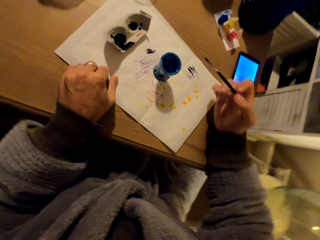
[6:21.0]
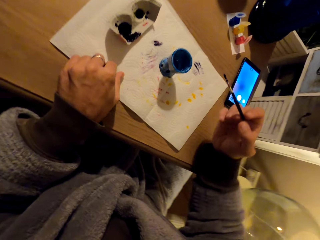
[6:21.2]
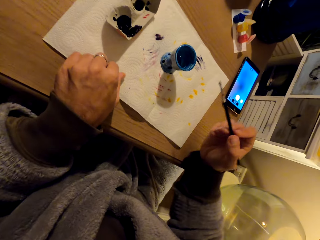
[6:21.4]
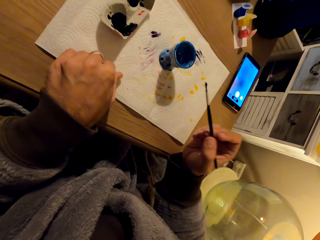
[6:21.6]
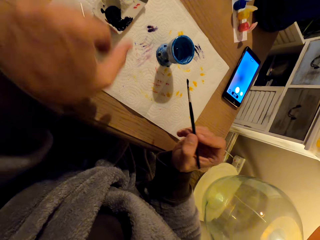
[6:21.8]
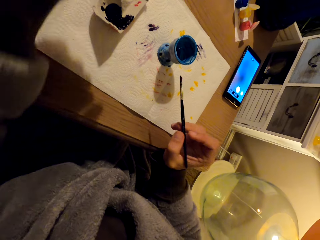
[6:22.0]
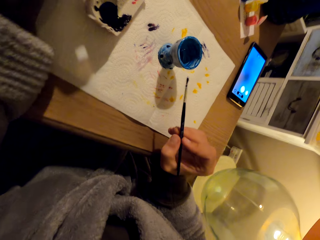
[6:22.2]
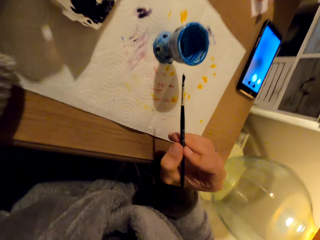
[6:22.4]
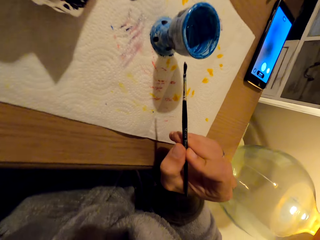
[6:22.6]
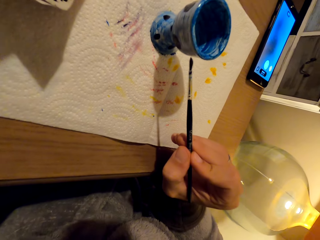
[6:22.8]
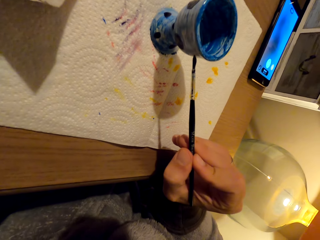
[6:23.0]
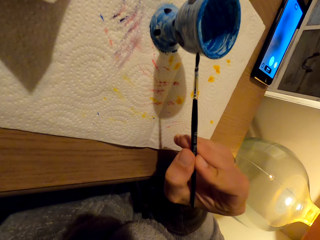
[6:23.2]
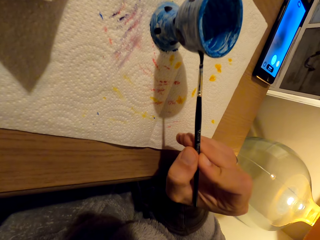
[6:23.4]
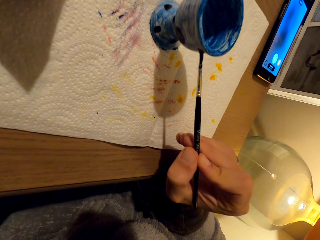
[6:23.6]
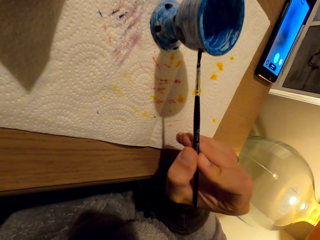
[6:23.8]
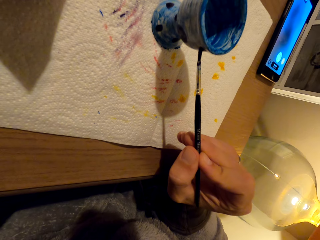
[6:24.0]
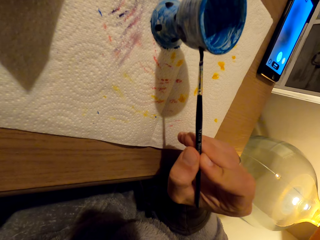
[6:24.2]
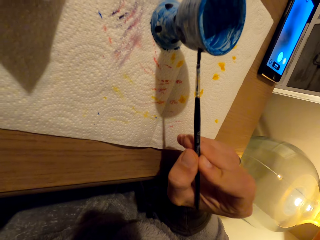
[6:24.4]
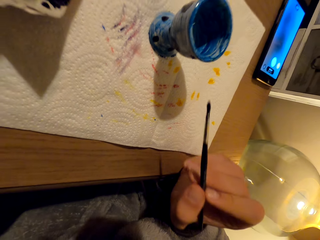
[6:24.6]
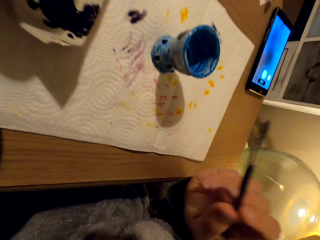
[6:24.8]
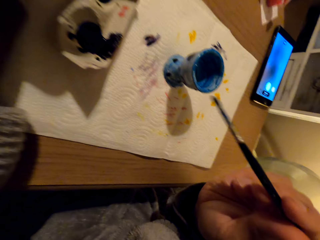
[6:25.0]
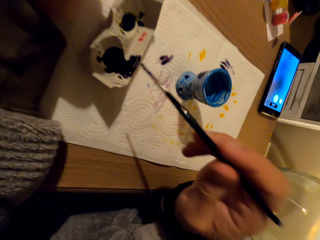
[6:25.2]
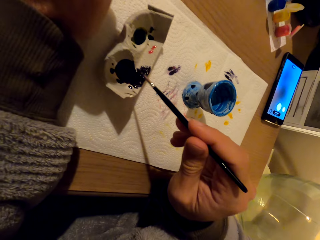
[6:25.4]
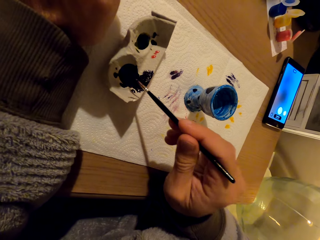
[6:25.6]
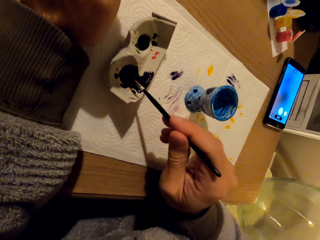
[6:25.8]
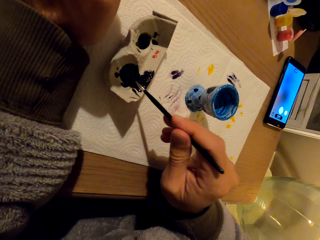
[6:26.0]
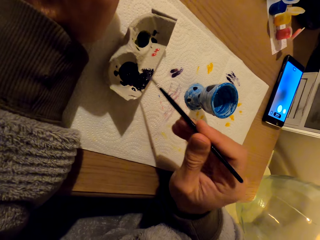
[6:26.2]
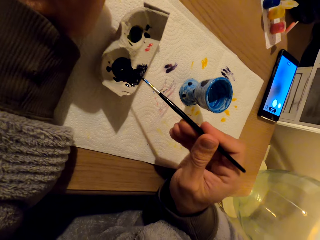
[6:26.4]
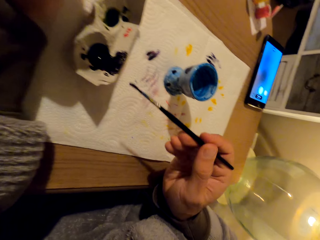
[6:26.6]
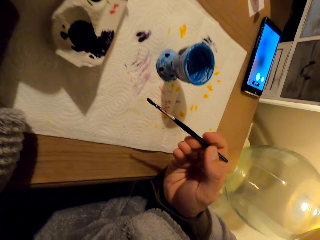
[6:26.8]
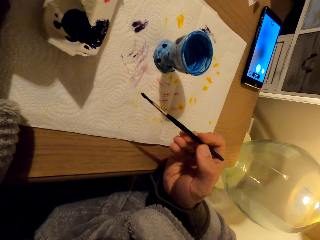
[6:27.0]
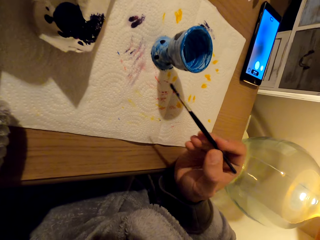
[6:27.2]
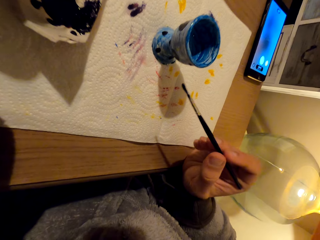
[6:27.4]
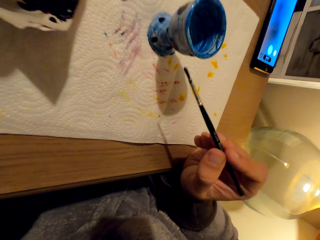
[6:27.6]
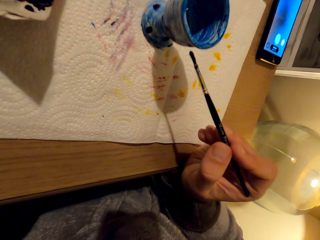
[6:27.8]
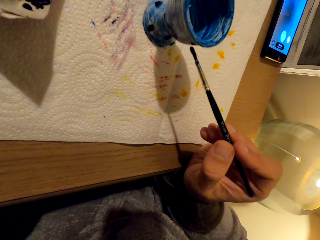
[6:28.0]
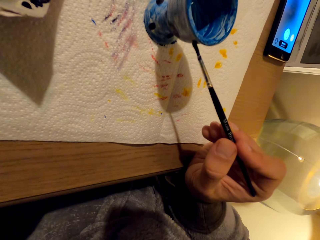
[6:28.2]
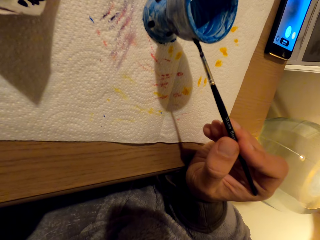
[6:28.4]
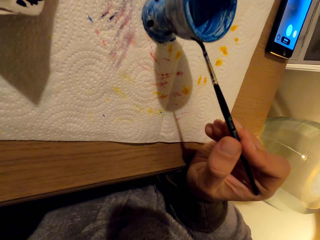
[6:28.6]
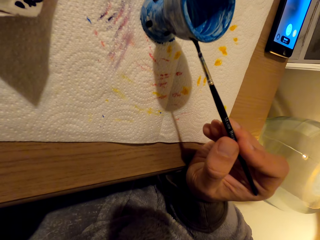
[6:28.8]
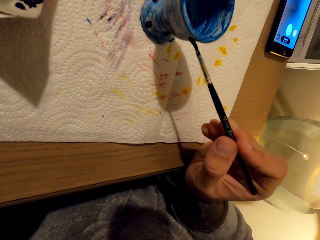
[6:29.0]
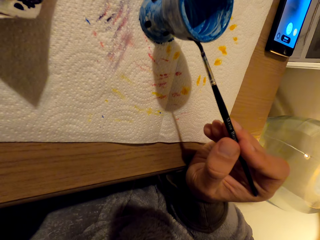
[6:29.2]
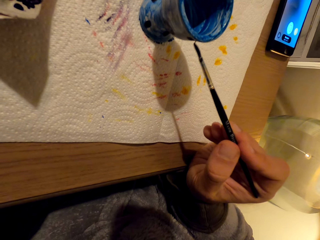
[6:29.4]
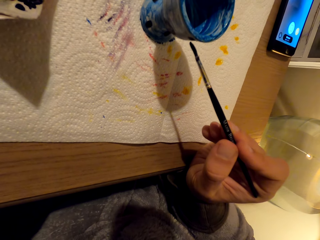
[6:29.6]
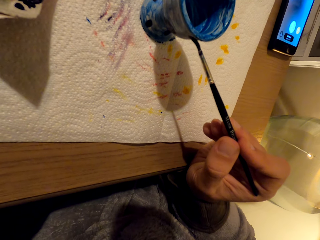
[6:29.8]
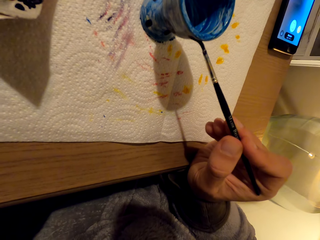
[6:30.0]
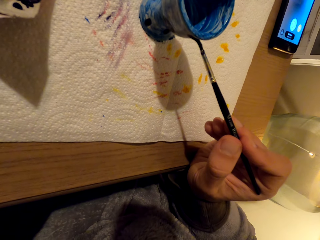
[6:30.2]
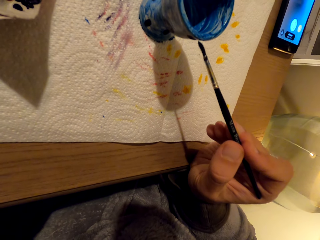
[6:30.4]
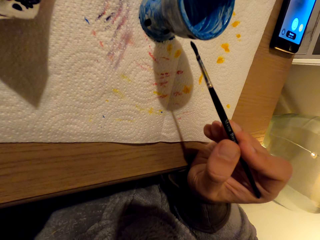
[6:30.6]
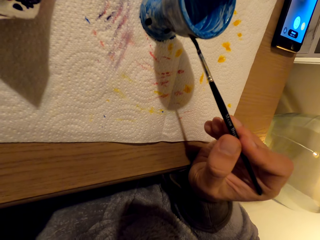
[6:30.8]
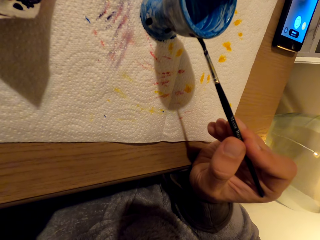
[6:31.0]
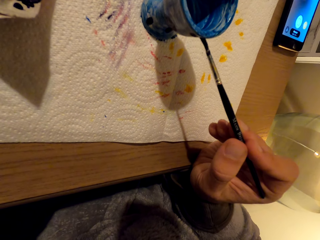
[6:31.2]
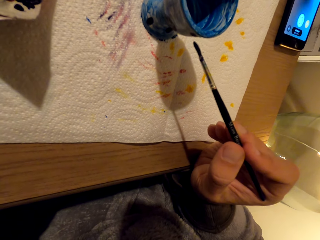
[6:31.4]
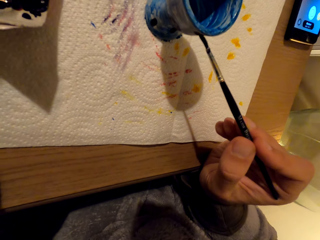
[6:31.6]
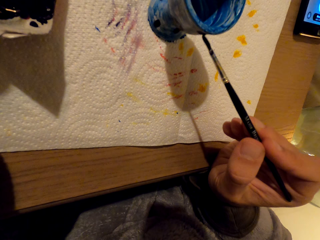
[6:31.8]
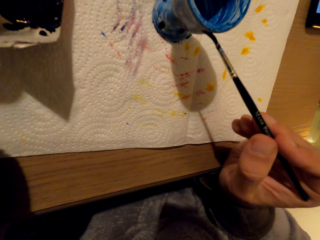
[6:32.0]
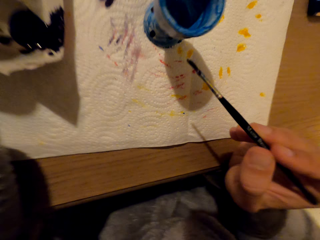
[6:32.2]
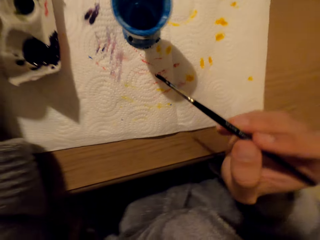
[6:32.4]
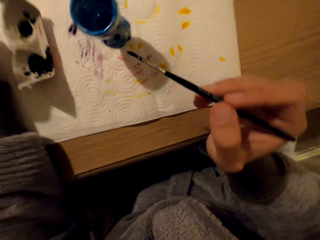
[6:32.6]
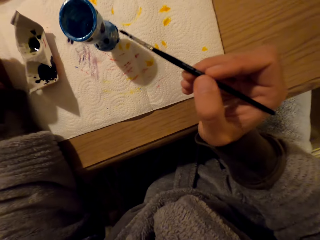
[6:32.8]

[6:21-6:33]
The camera wearer touches the paper. They decorate the pot. They paint. They dip the brush in paint. They touch the color. They paint the pot.

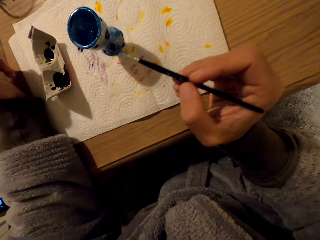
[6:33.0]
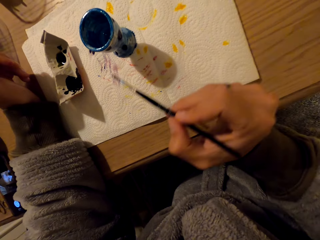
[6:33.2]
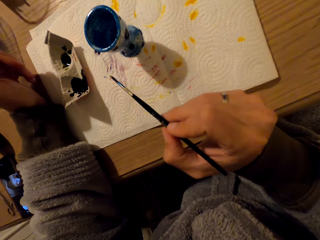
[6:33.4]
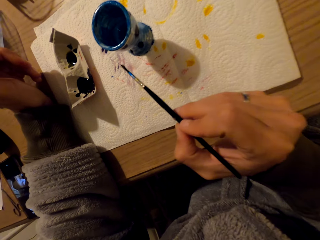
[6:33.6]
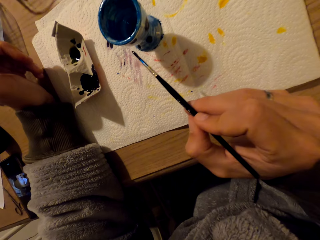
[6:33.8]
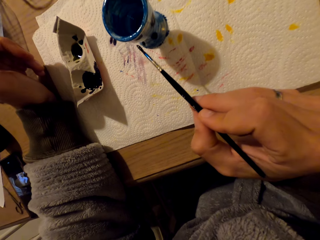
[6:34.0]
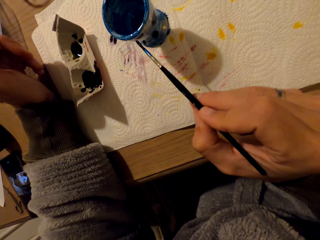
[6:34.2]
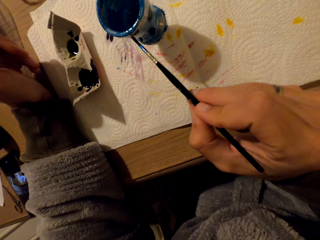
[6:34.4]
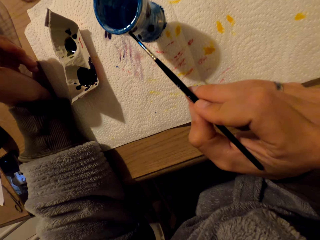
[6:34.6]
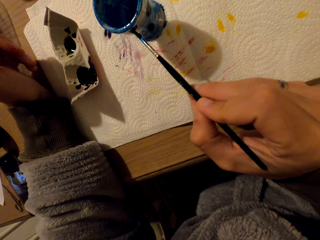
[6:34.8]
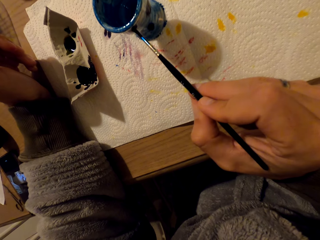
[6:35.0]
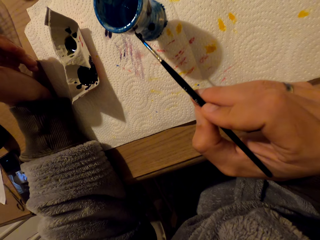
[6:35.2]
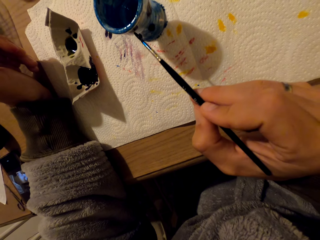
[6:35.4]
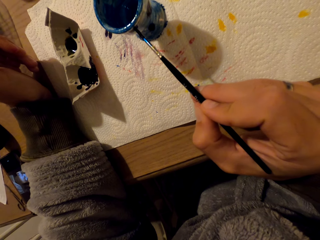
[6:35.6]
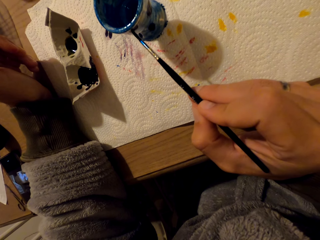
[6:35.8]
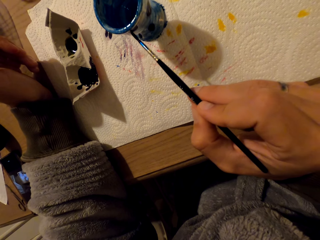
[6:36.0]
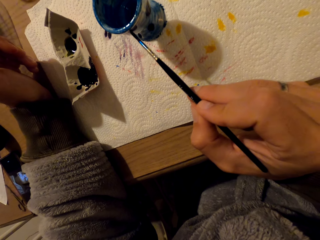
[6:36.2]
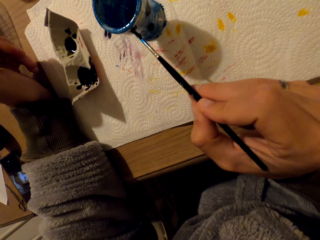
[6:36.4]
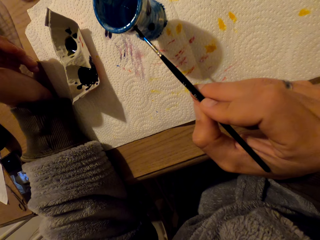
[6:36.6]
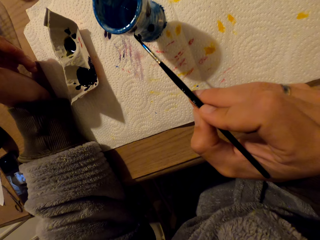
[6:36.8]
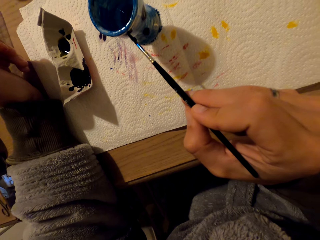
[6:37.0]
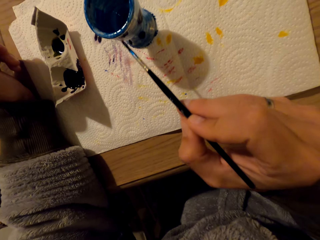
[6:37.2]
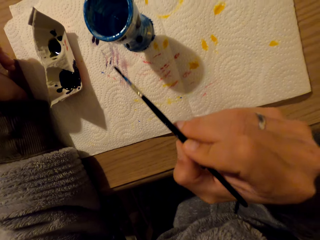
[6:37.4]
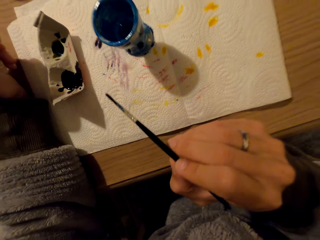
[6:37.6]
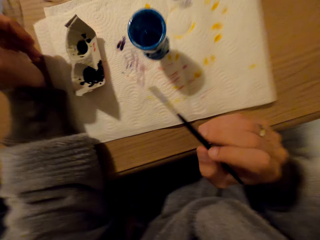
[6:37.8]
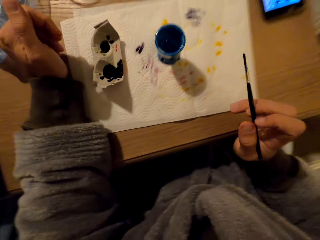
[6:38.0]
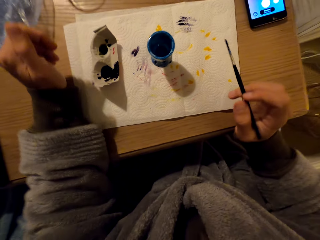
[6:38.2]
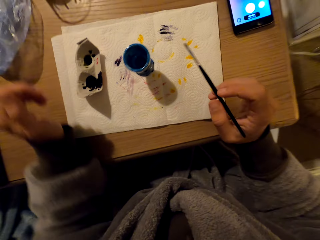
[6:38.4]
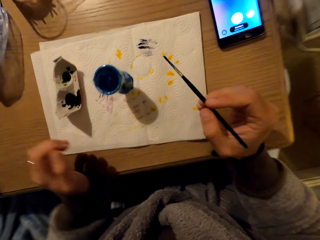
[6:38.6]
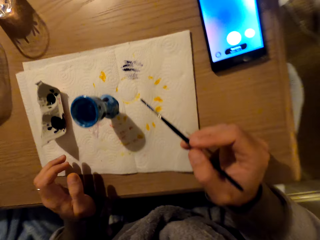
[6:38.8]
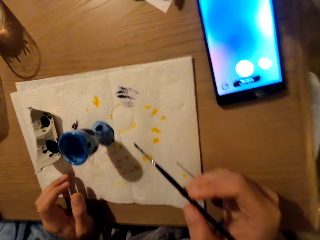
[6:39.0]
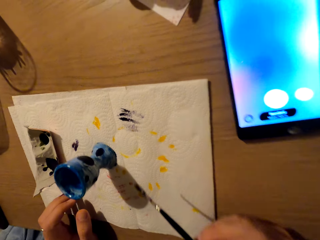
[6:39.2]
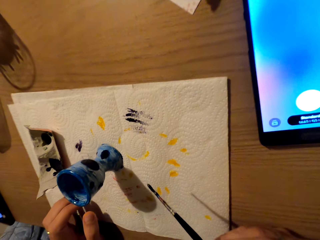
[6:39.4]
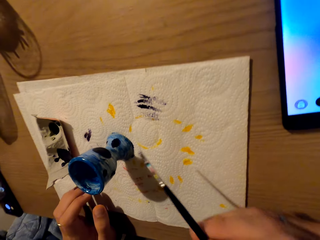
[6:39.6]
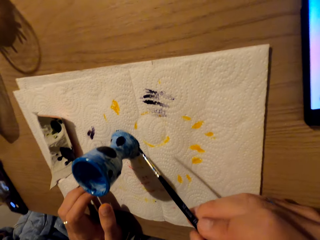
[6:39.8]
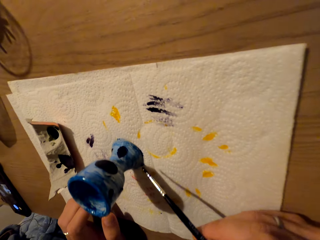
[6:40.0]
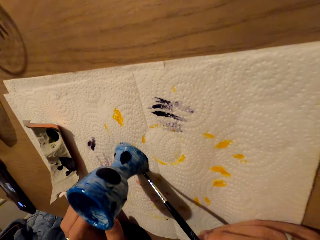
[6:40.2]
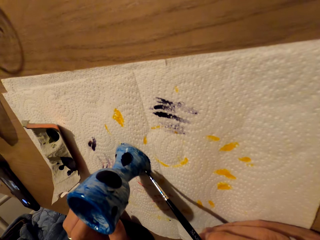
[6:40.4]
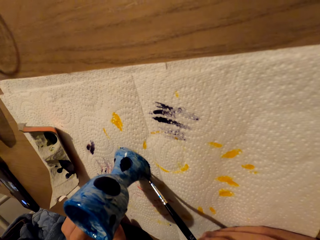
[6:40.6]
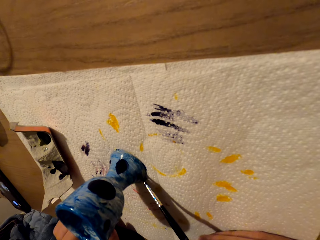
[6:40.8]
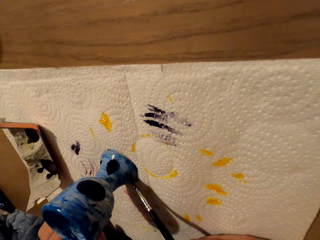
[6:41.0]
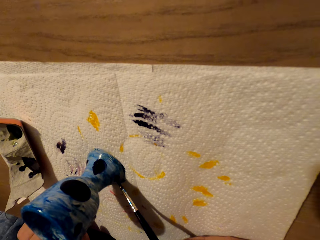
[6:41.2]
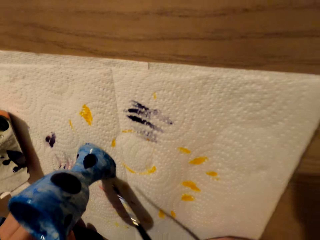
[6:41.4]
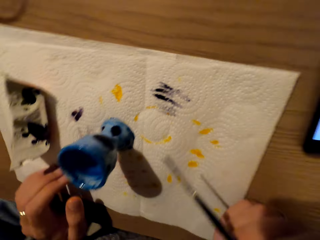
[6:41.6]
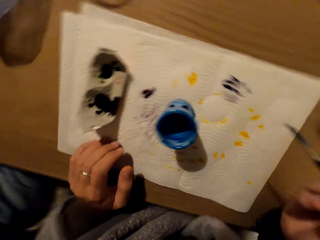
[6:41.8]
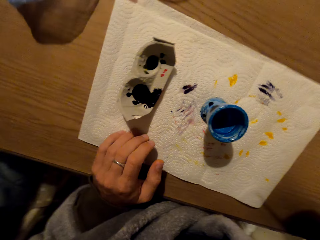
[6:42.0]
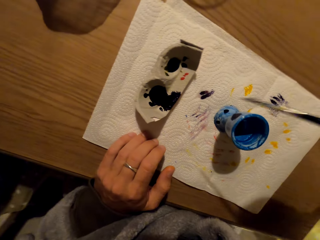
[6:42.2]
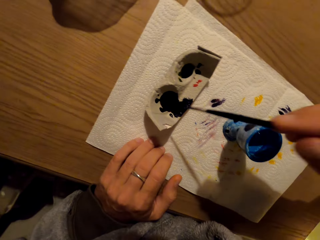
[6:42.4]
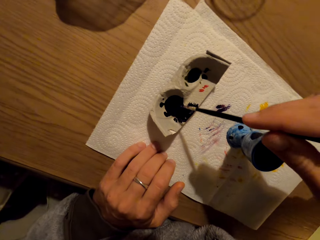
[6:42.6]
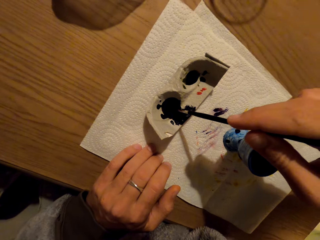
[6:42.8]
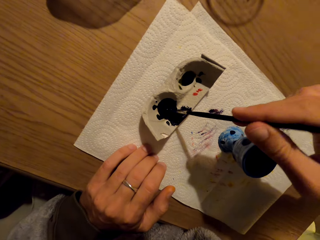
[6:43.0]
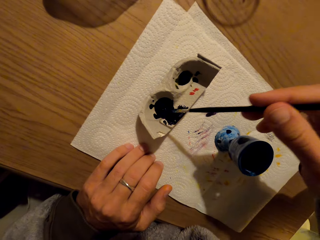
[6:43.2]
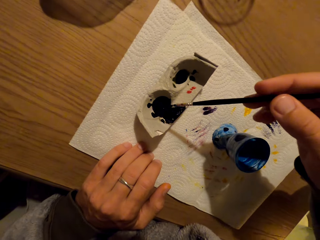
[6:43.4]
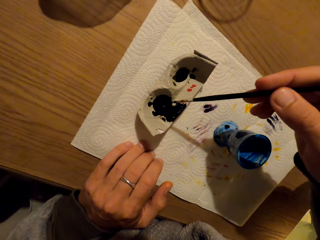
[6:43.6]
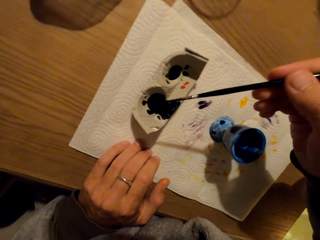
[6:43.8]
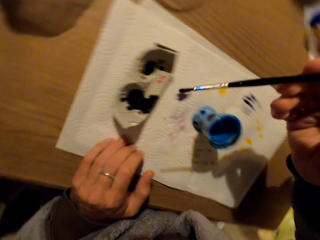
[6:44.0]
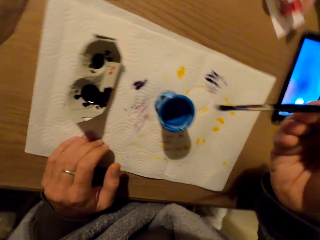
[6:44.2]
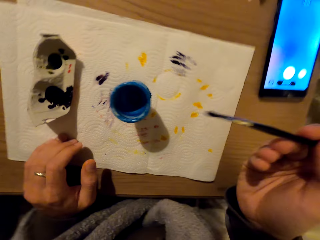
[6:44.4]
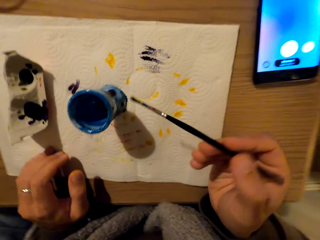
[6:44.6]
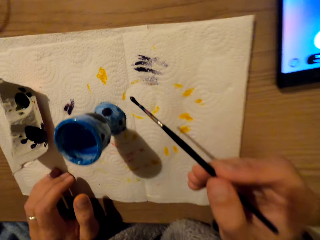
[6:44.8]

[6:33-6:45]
The camera wearer looks at the pot. They apply paint on the pot. They coat the brush with paint. They touch the color.
